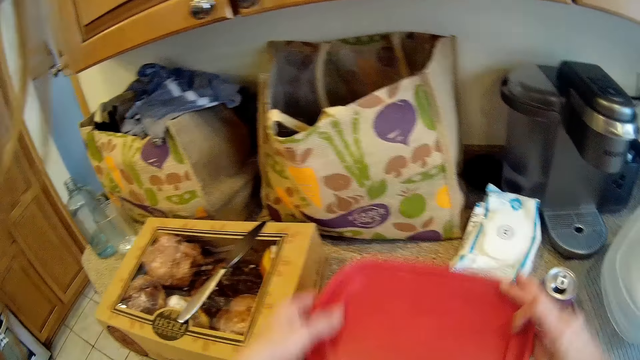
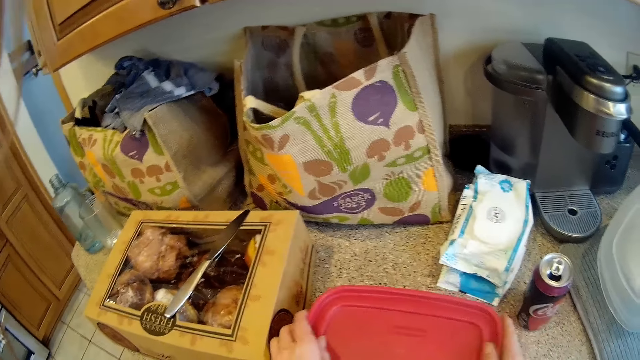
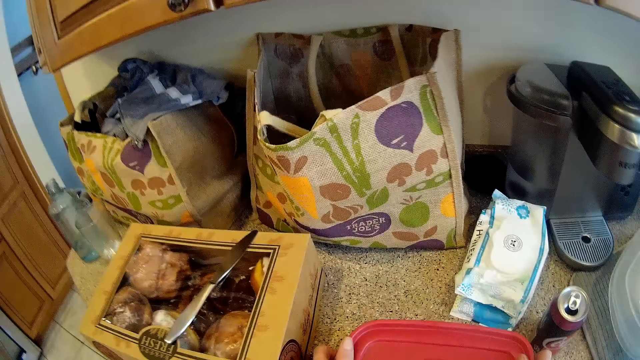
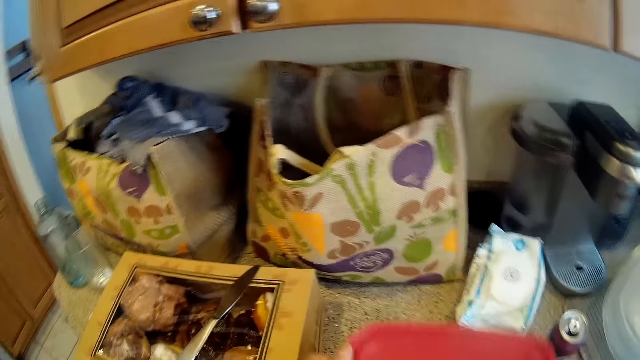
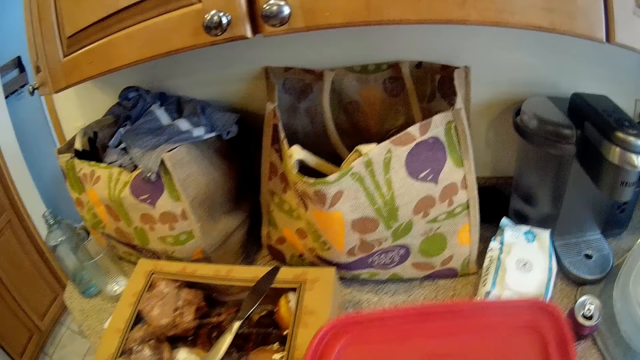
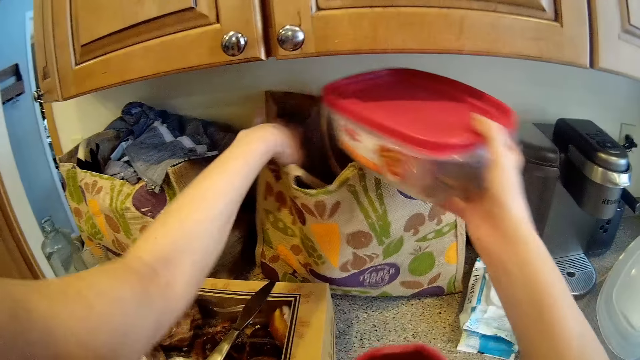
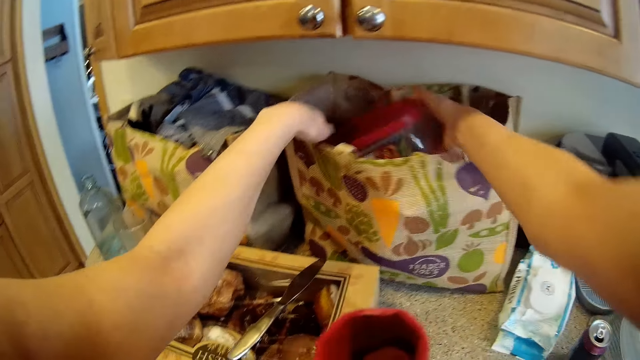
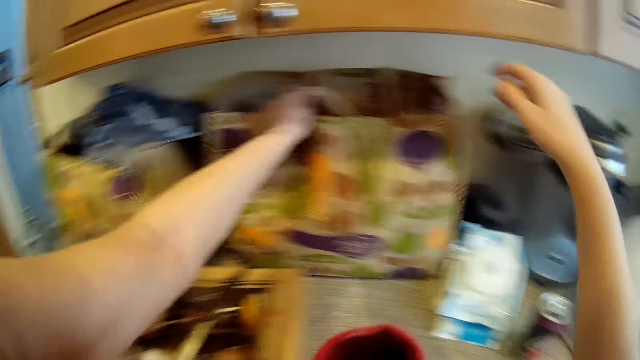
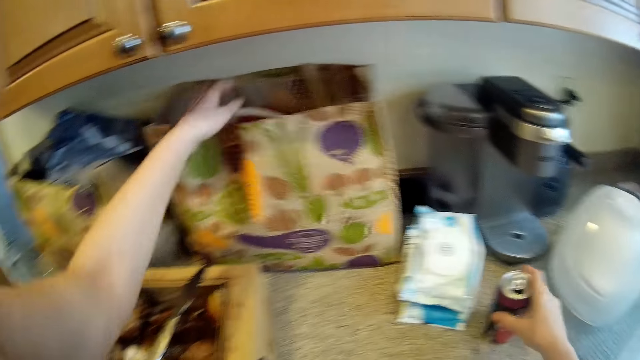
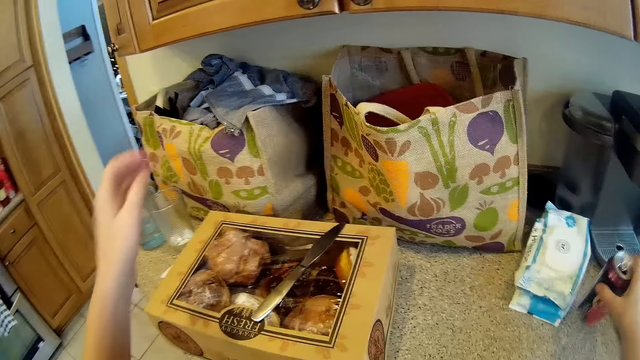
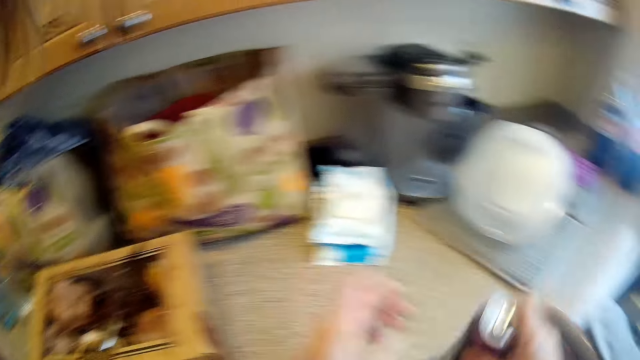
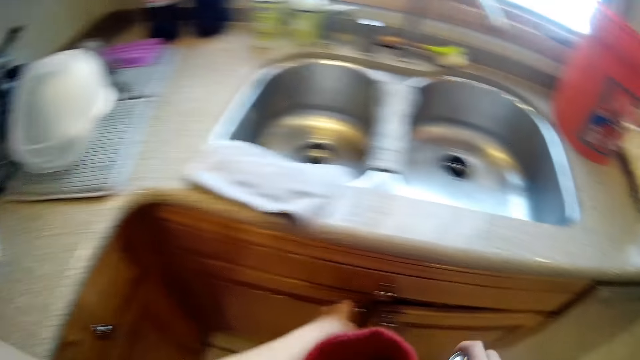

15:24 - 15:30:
The camera wearer covers the plastic on the kitchen slab. They put the plastic container into a bag. They take the can from the kitchen slab.

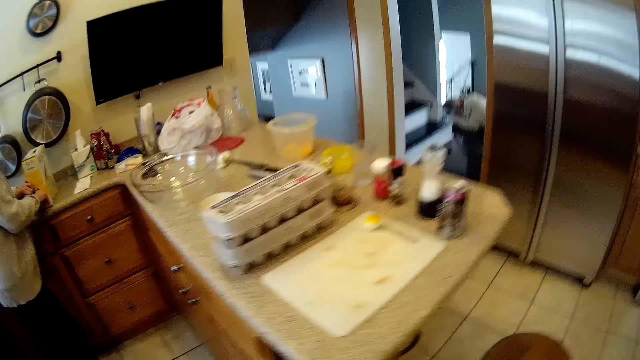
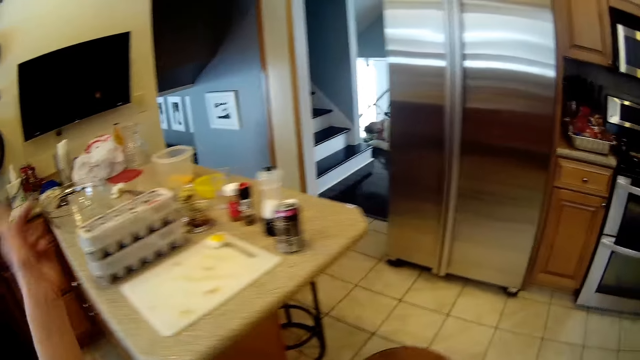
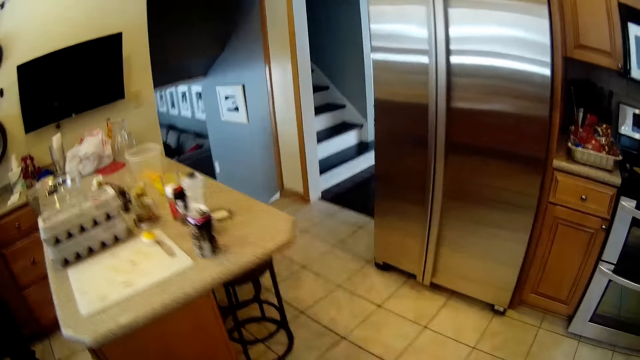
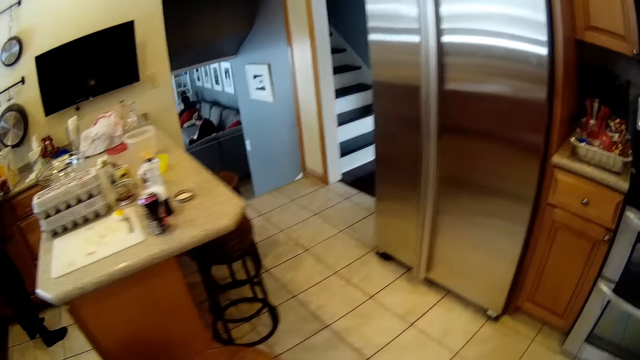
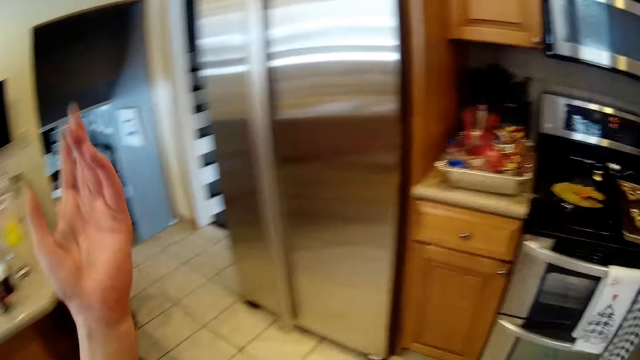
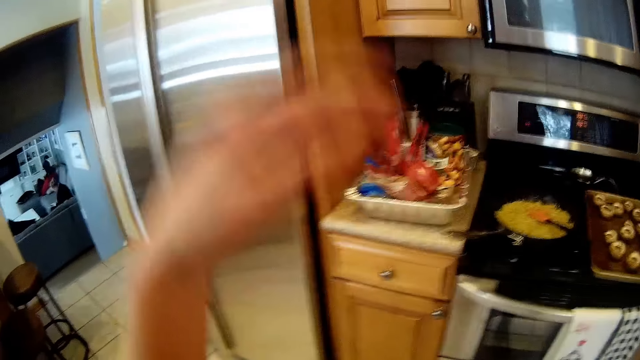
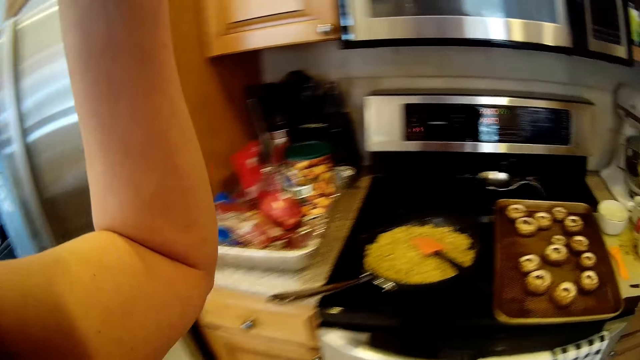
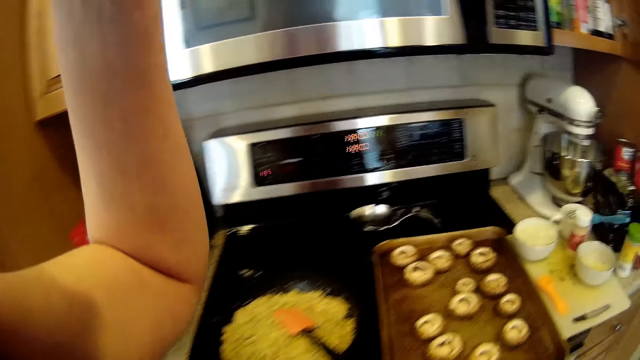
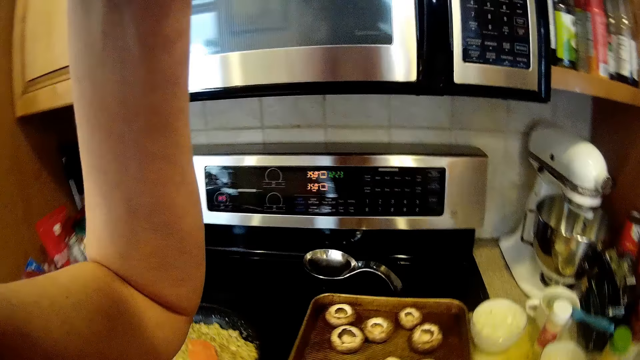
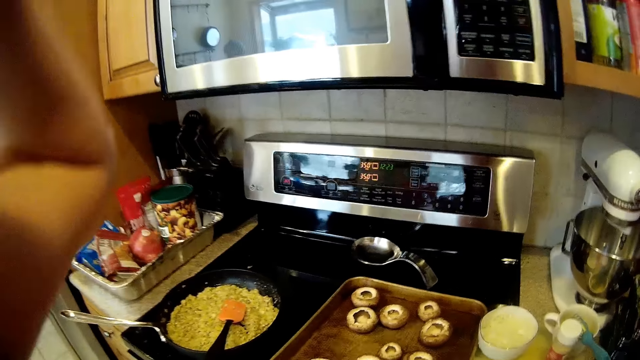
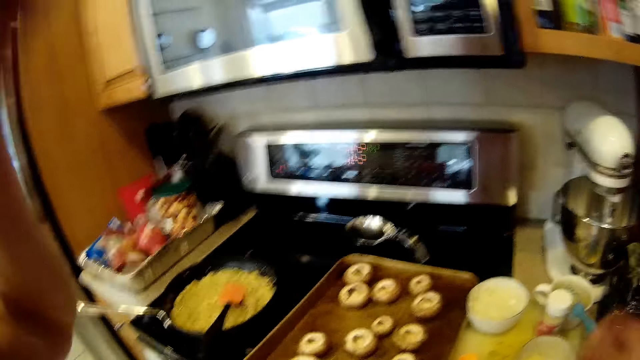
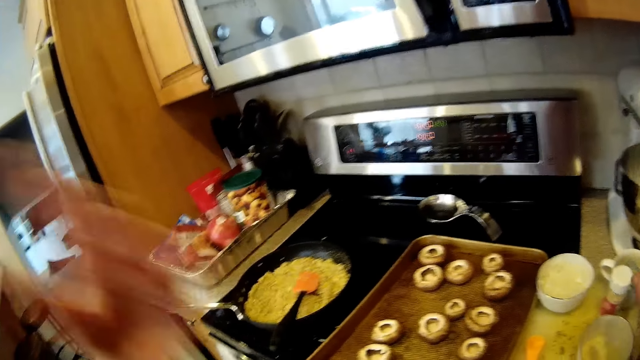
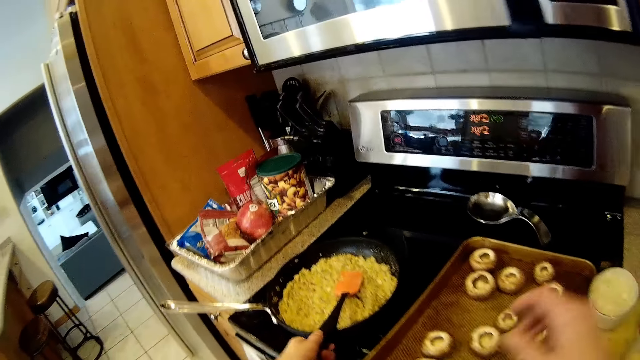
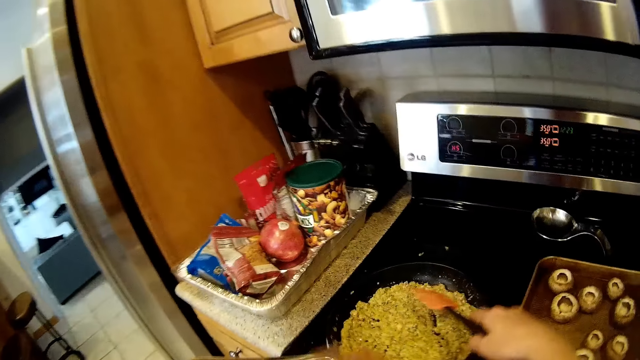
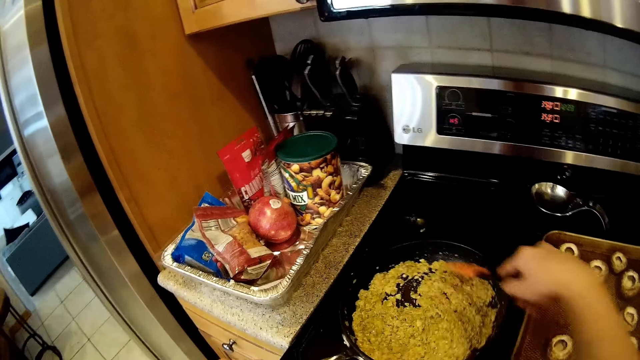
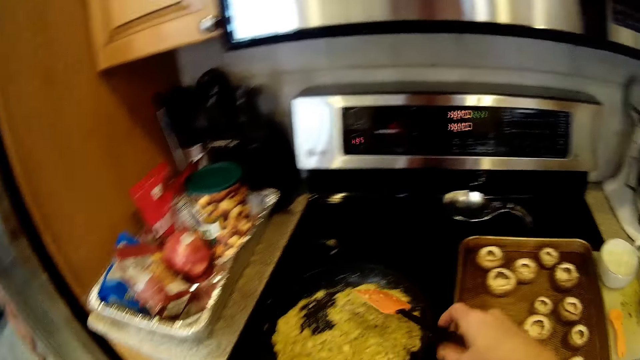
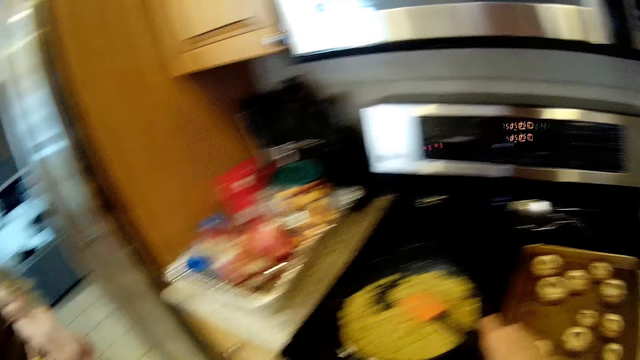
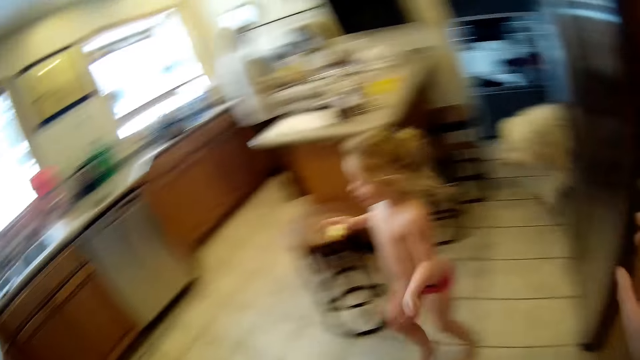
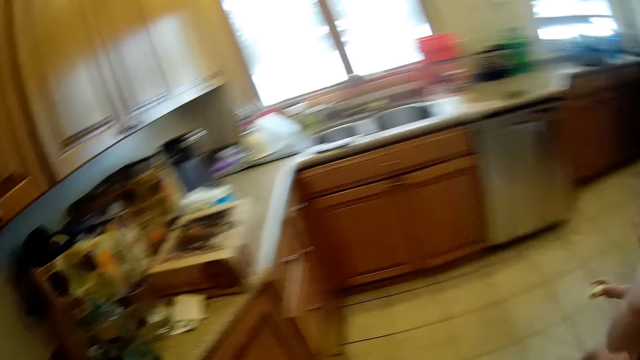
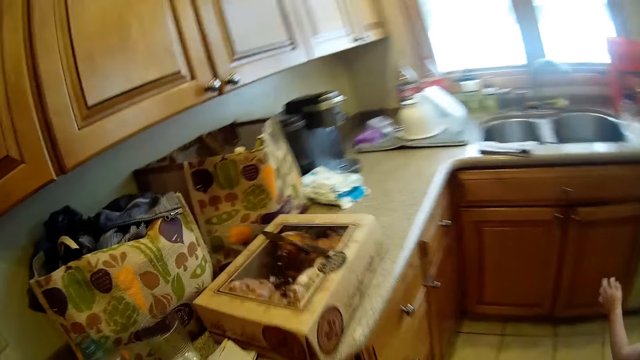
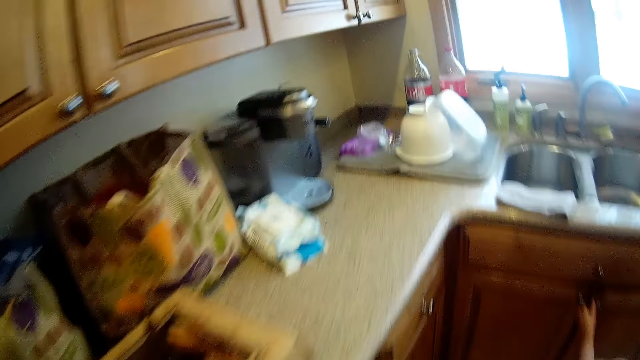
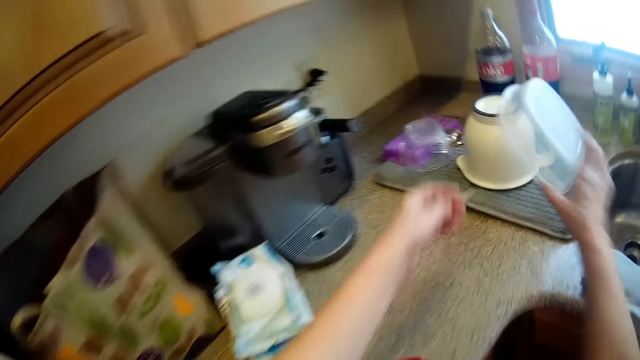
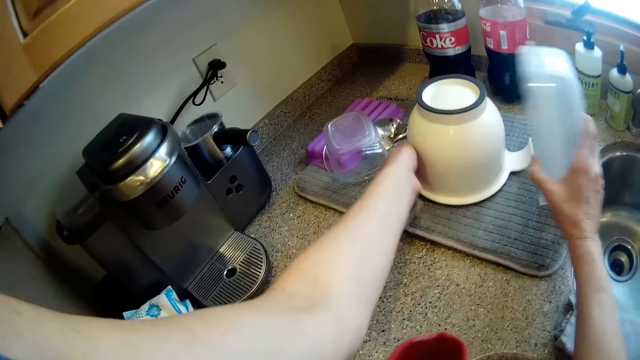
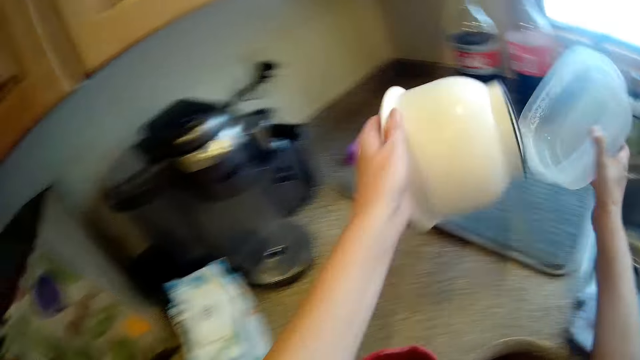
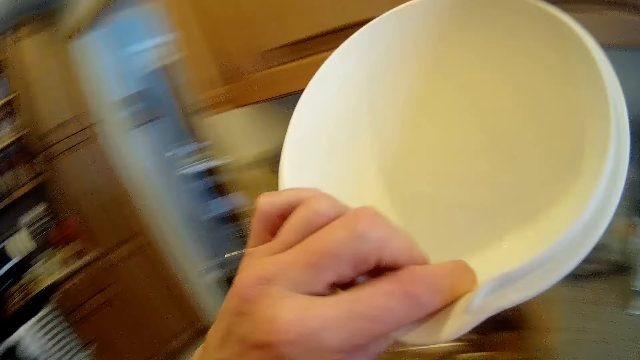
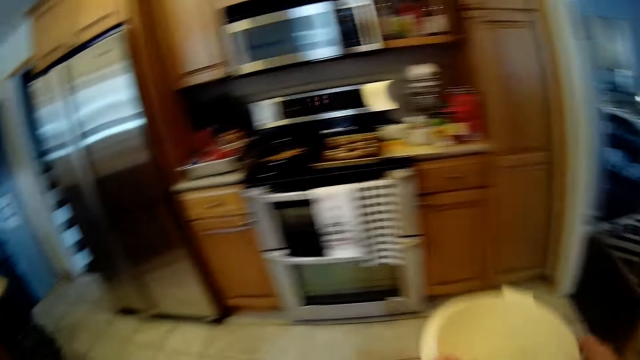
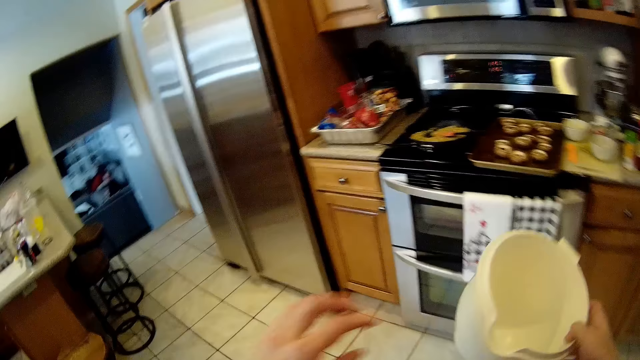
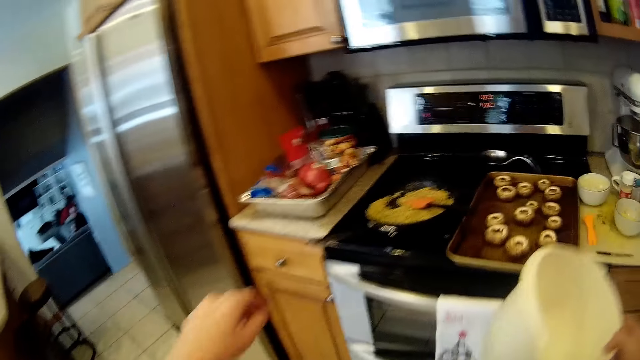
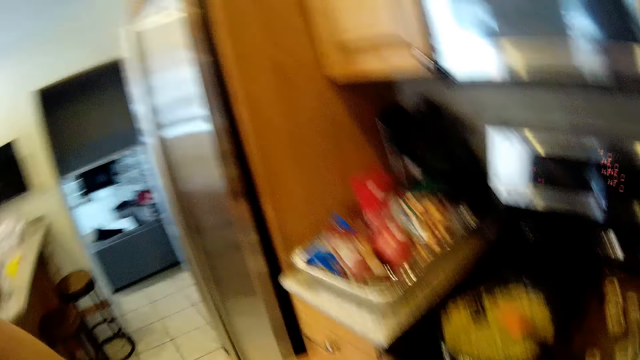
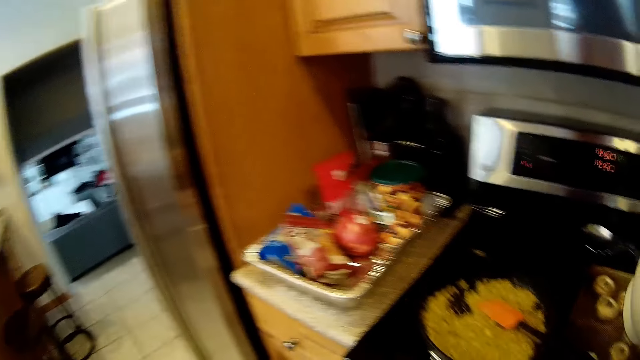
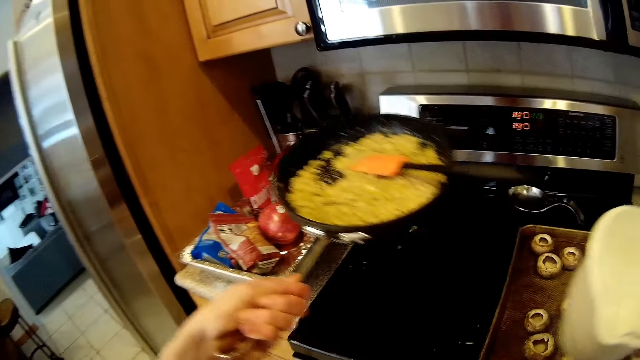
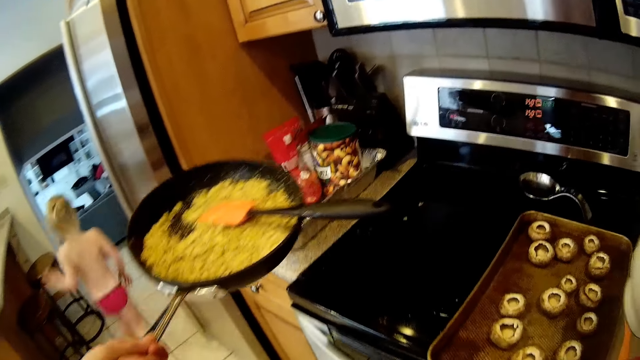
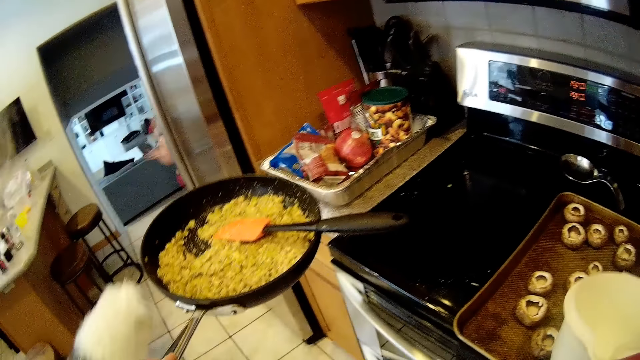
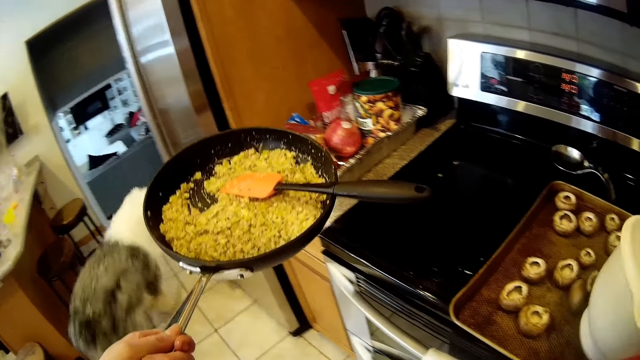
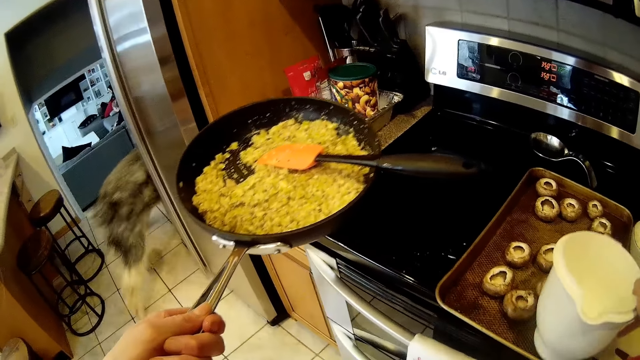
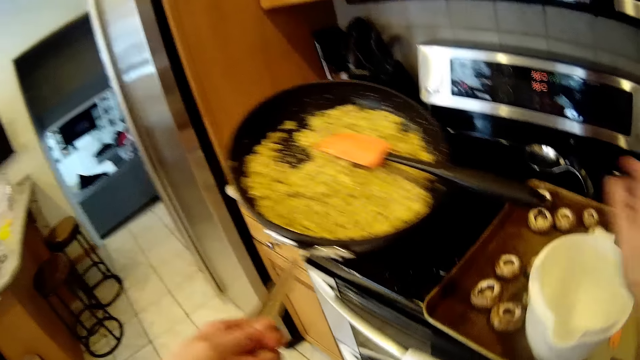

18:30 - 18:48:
The camera wearer moves her hands. She walks around. She moves her hands. She grabs the spatula in the pan with her left hand. She passes the spatula from her left hand to her right hand. She turns the sauce in the pan with the spatula in her right hand. She grabs the pan handle with her left hand. She walks around. A girl opens a cupboard with her left hand. The camera wearer picks a plastic container from the counter with her right hand. She picks a jug from the counter with her left hand. She drops the plastic container on the counter with her right hand. She passes the jug from her left hand to her right hand. She walks around. She picks the pan from the gas cooker with her left hand. She moves some garlics on a tray with the jug in her right hand. She drops the jug on the tray with her right hand.
